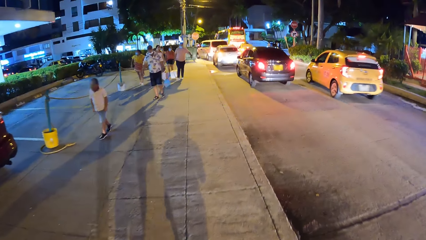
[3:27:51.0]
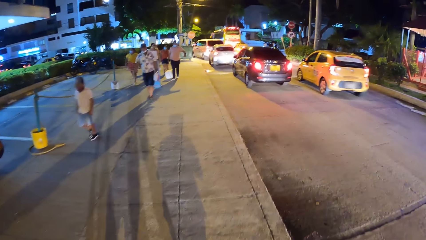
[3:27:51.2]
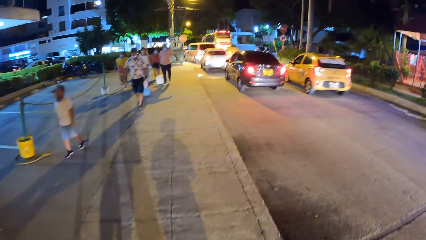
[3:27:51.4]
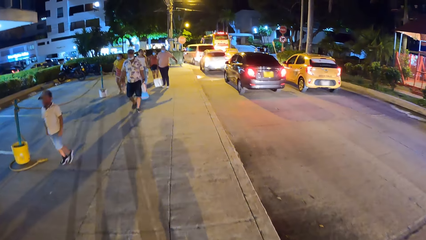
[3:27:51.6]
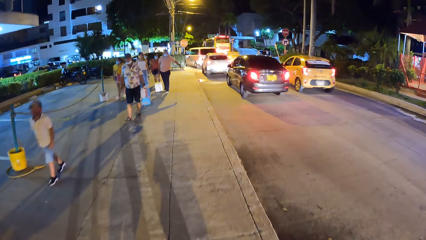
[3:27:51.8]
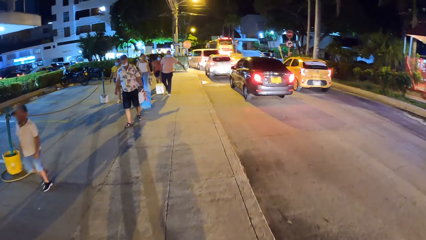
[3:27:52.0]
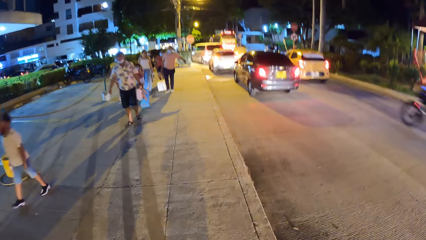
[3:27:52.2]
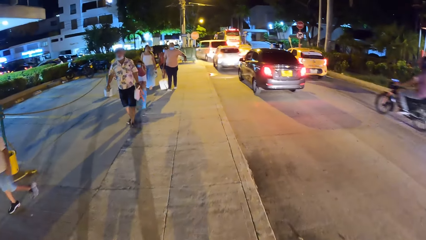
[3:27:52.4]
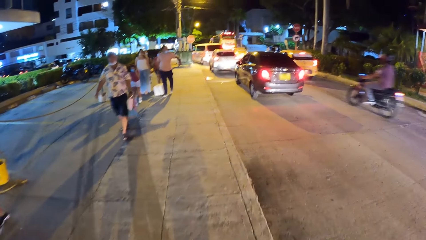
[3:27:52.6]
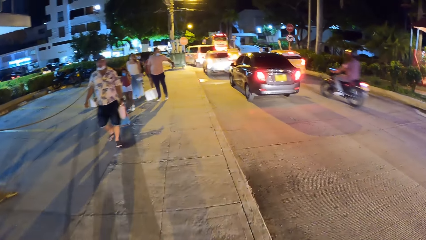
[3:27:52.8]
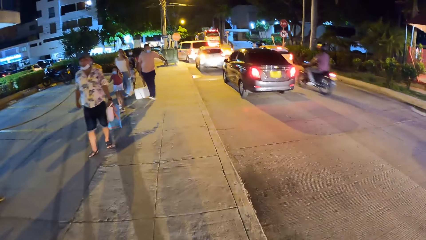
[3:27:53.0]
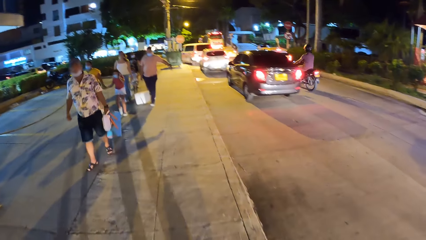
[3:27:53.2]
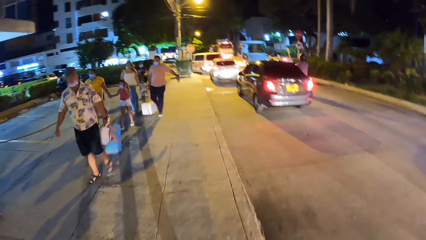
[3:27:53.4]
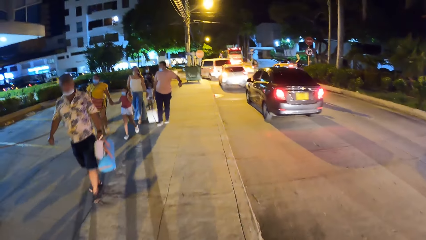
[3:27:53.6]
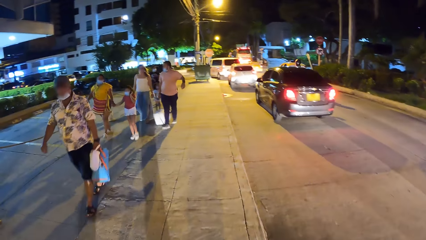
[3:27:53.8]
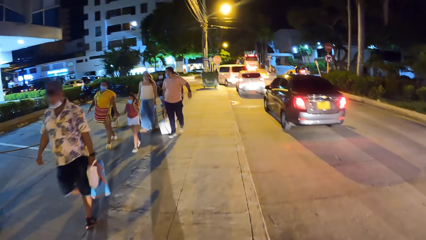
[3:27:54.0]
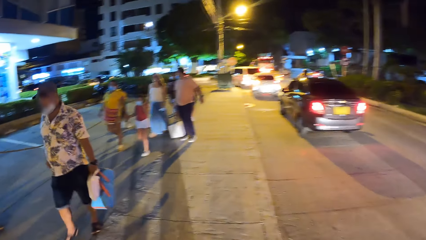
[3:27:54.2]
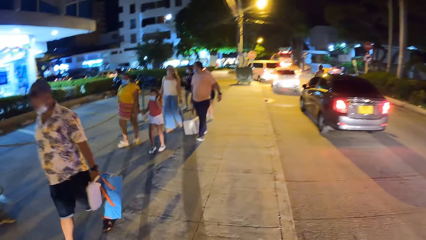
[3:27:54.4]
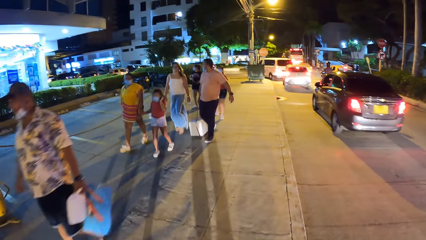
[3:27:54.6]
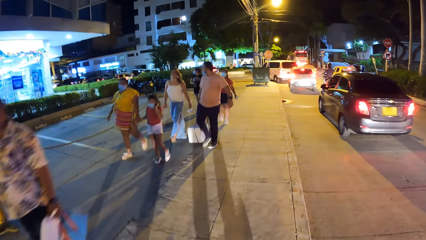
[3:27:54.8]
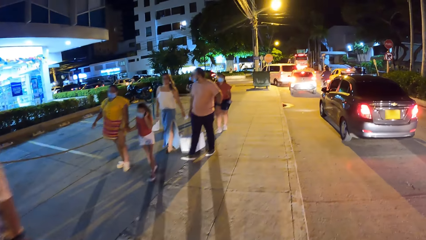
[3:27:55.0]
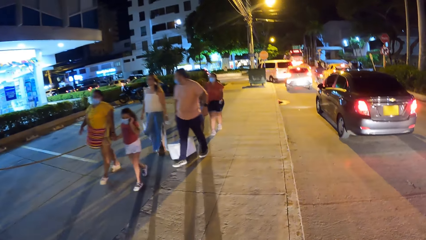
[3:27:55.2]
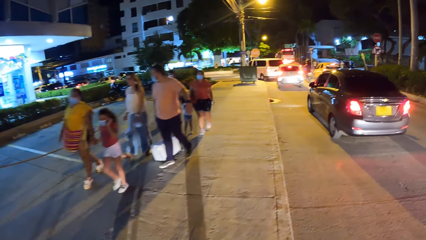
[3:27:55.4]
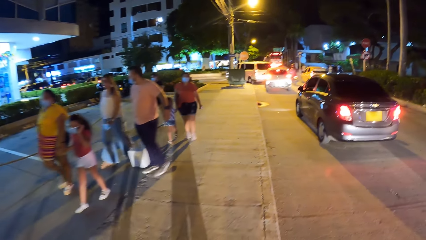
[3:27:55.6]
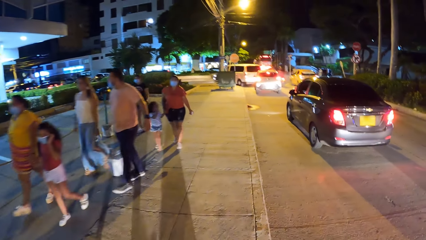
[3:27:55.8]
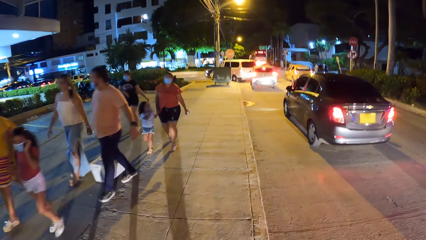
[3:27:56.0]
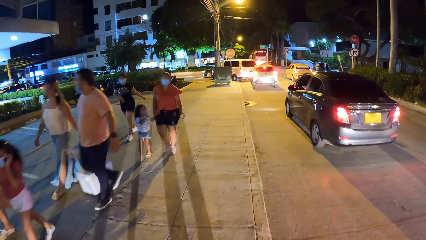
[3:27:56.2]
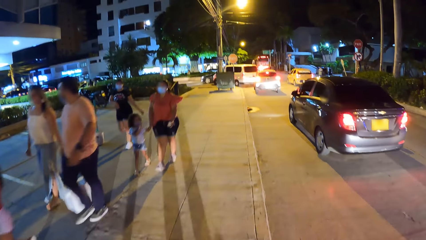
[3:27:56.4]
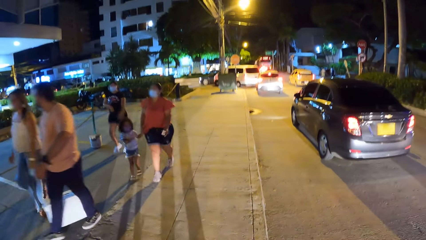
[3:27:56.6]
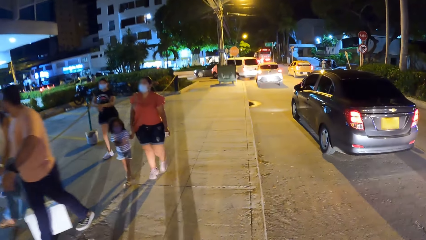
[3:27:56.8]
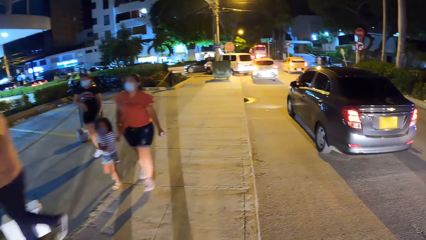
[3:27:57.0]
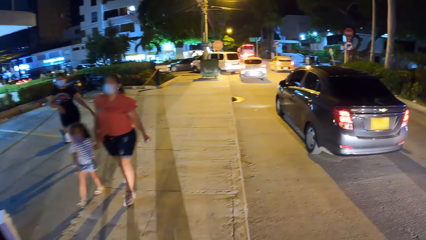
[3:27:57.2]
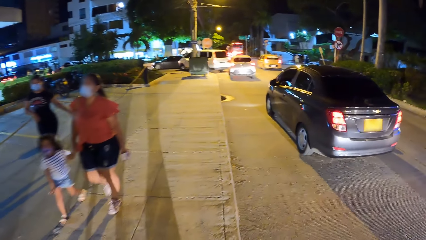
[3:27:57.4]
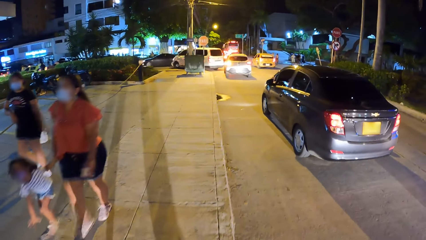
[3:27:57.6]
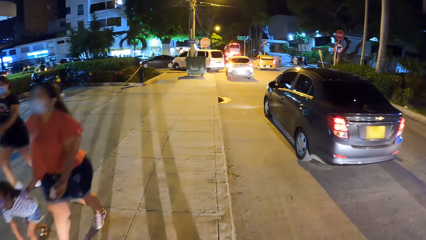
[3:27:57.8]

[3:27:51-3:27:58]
A motorcyclist rides past the camera wearer on the road.

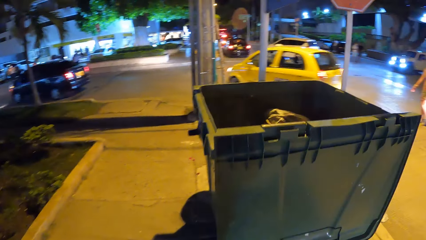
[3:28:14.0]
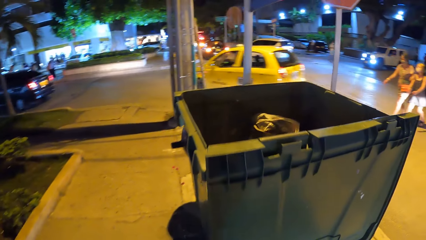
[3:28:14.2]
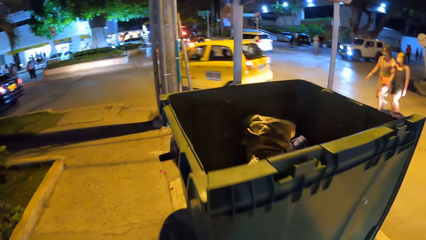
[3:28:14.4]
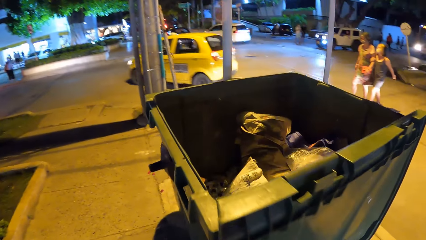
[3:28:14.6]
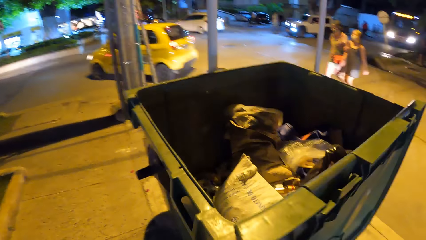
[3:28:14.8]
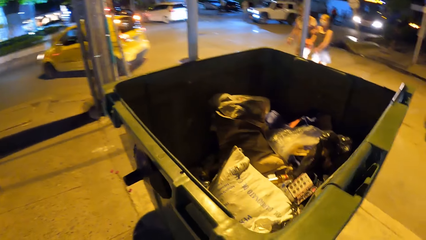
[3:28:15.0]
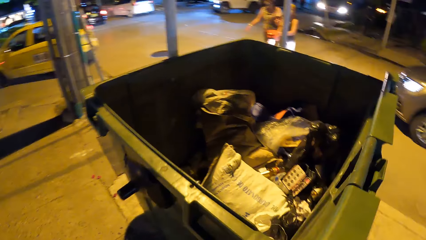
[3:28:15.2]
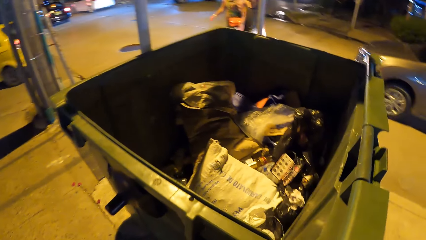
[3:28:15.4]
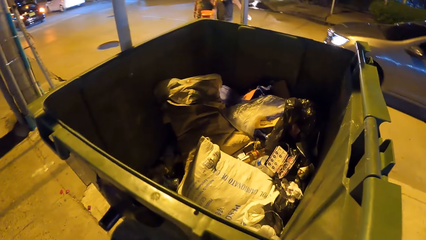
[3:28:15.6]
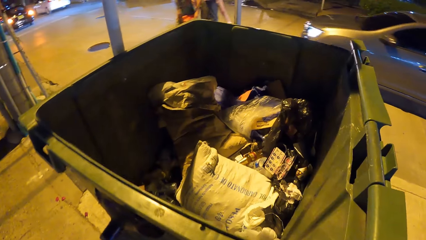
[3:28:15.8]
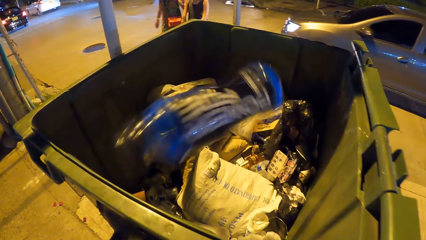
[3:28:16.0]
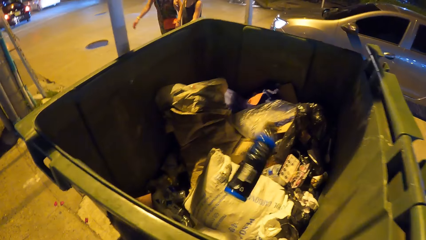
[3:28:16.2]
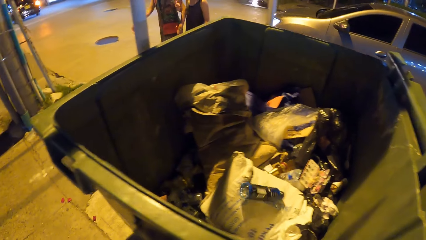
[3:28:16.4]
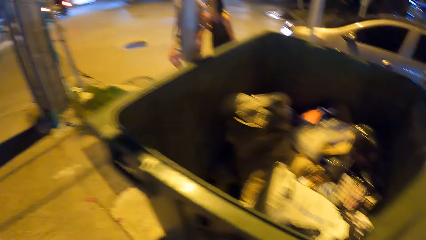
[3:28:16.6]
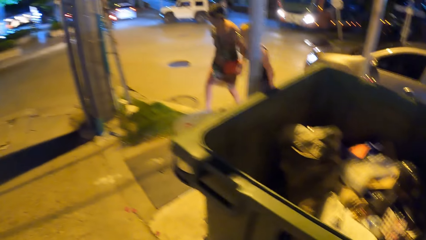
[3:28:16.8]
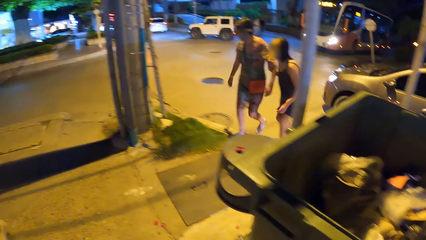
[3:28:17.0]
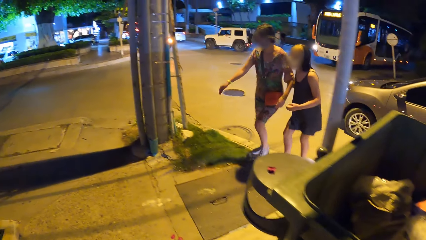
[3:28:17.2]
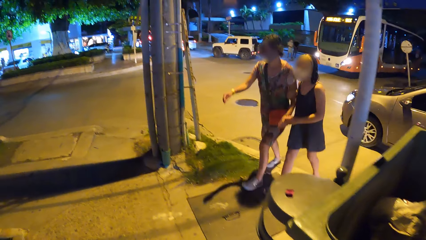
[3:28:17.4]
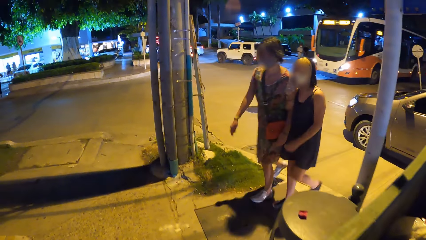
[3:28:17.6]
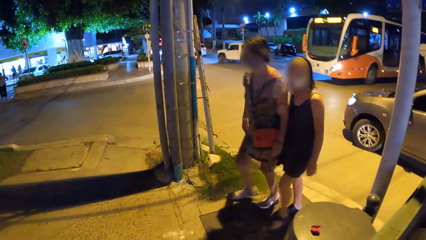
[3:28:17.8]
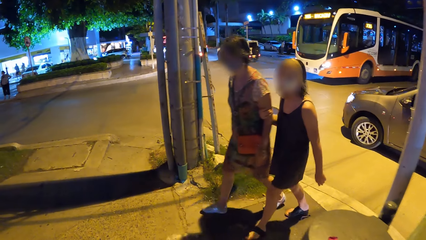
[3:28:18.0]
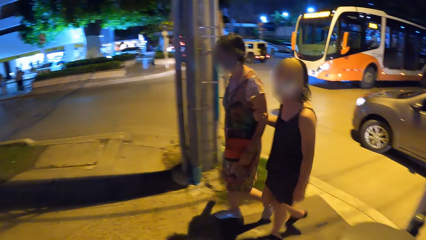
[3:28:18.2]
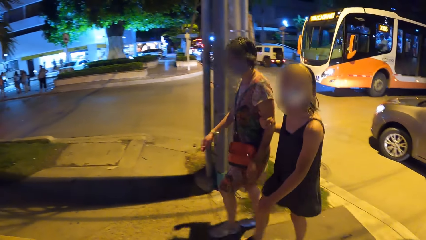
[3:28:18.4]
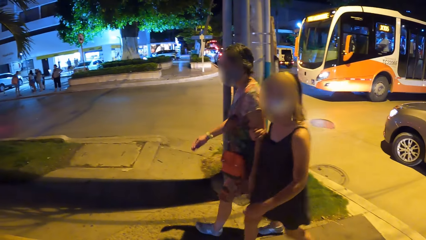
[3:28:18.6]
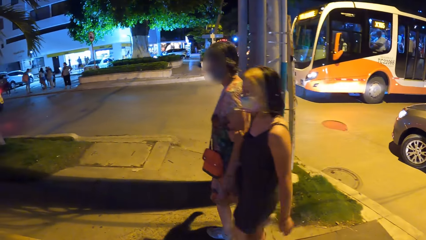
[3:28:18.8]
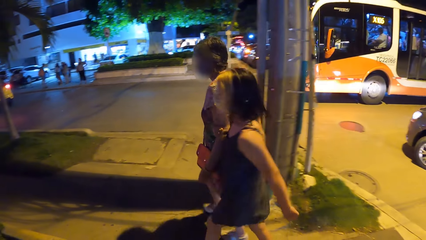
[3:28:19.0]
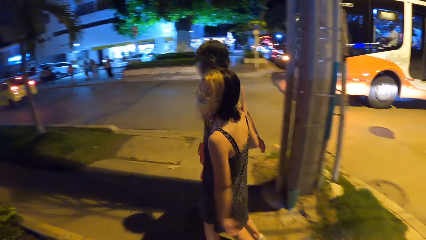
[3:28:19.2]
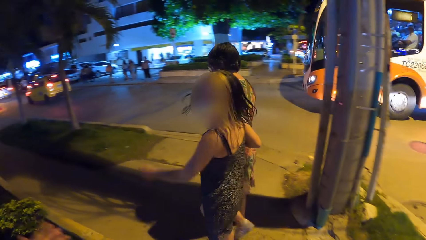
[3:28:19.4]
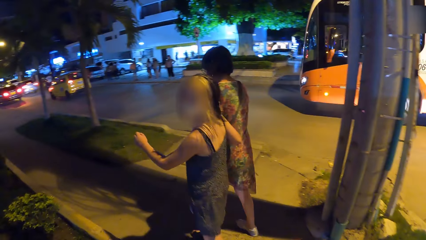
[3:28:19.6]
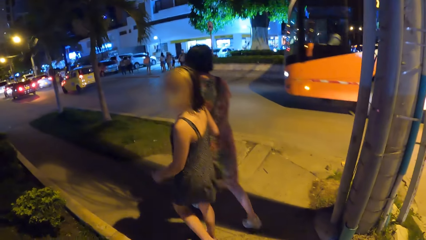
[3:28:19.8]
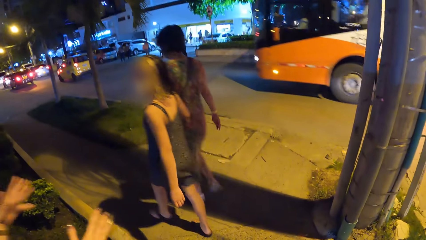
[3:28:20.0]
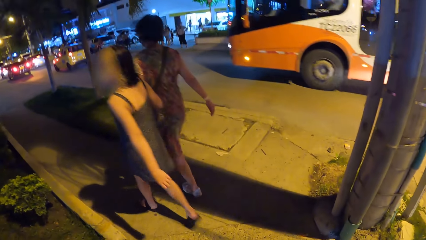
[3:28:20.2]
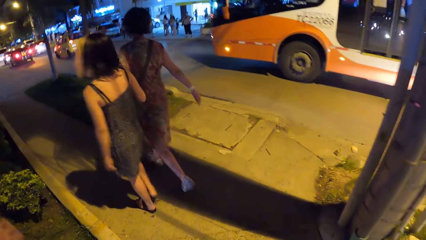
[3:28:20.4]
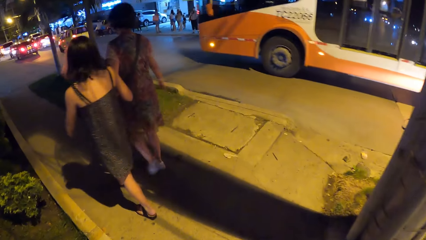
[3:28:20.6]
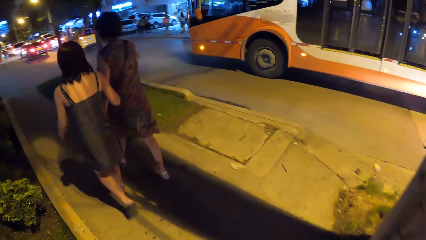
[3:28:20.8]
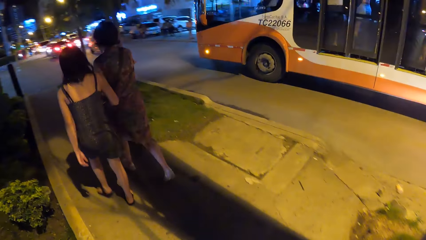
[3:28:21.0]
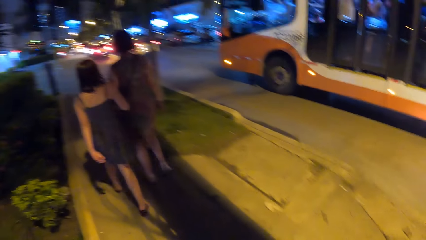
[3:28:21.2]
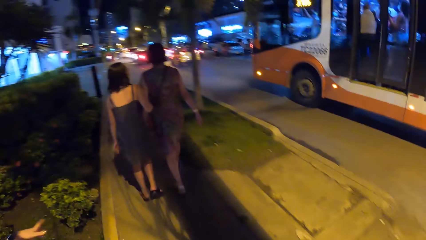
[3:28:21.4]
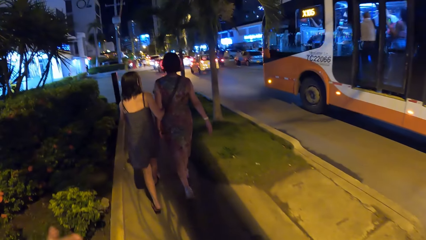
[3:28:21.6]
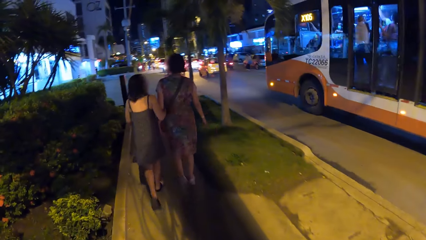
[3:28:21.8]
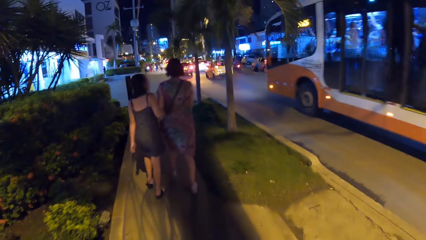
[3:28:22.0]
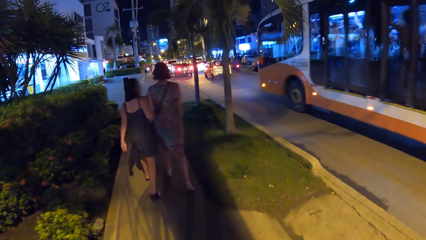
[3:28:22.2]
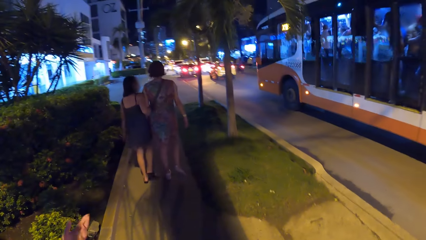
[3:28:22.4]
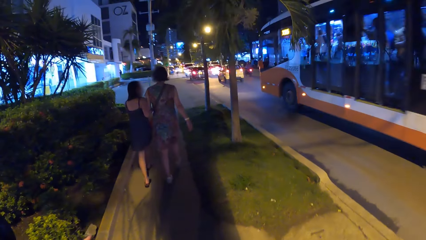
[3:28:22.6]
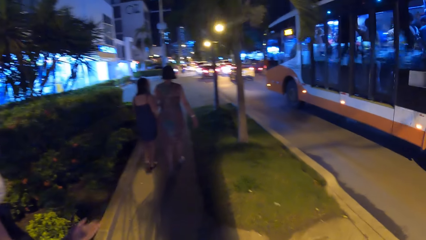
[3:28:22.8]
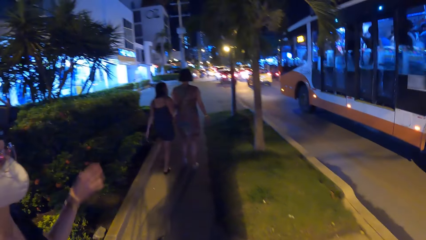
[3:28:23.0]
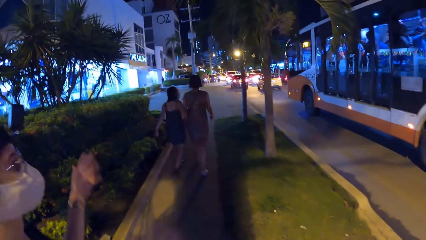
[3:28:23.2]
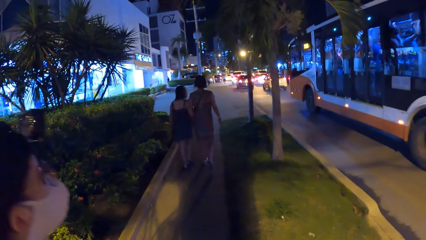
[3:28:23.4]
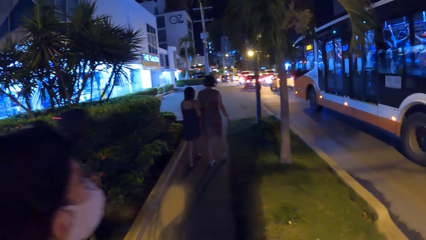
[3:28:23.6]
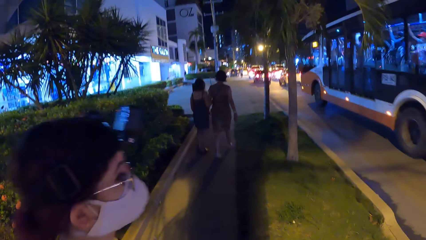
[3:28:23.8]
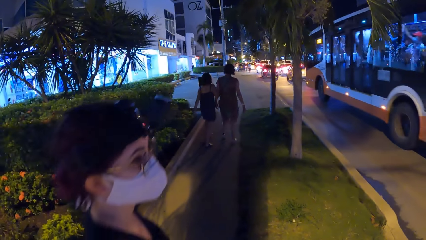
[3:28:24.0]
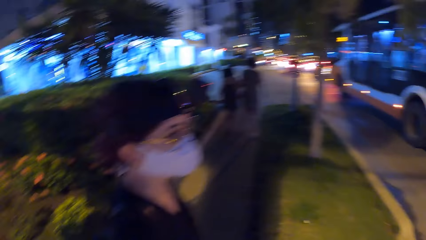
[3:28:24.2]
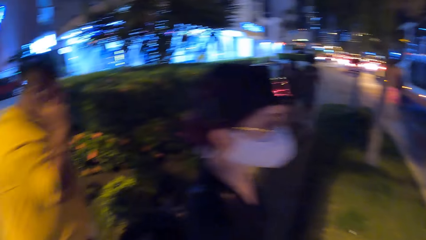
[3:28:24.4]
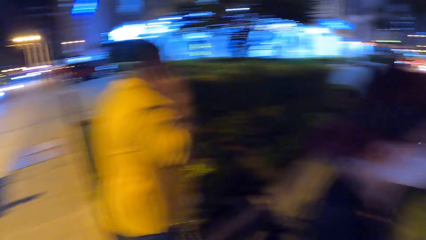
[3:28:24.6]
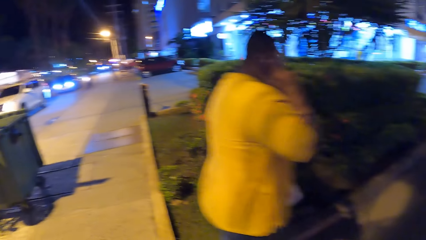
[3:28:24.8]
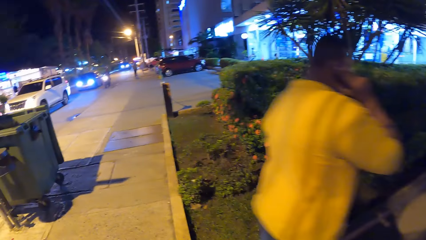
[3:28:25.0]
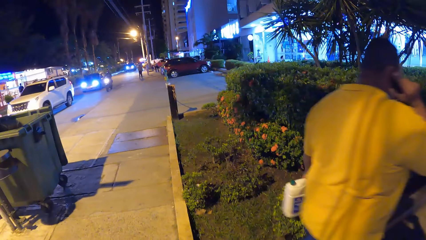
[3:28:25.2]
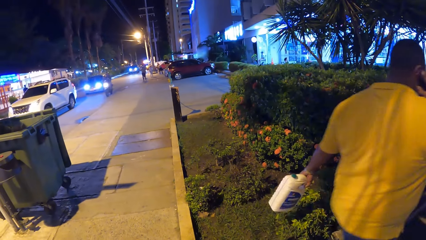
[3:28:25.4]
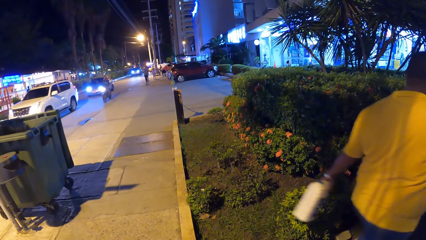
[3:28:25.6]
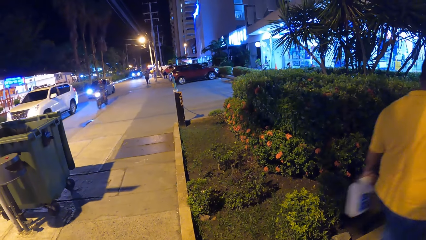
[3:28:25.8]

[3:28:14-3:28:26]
The camera wearer throws a bottle in her left hand into a waste bin on the walkway. She walks around. A bus drives past the camera wearer on the road. The woman interacts with the camera wearer.
